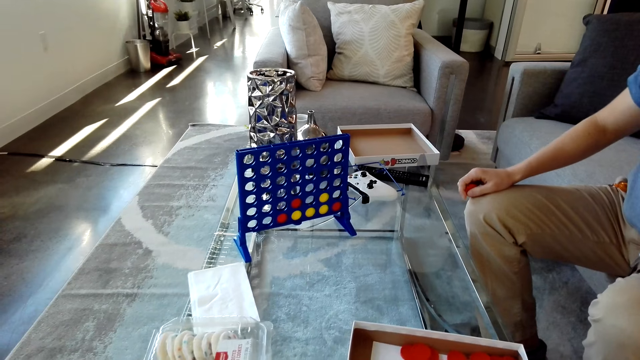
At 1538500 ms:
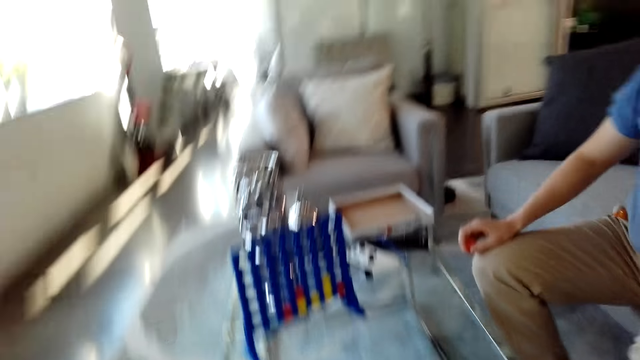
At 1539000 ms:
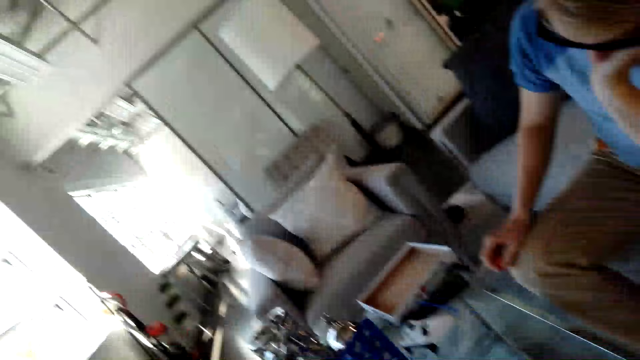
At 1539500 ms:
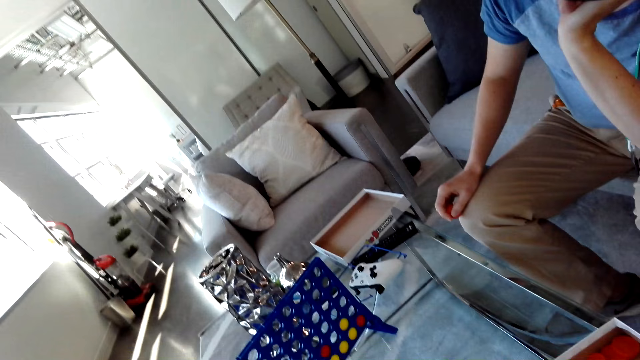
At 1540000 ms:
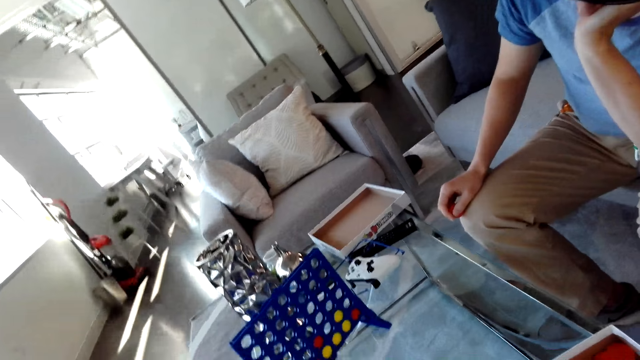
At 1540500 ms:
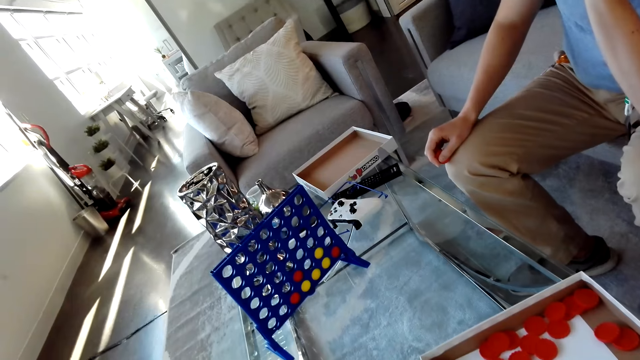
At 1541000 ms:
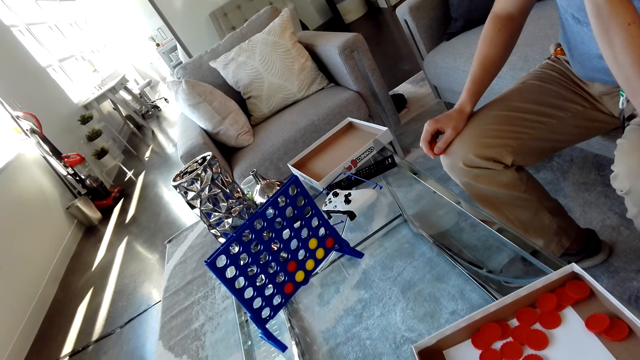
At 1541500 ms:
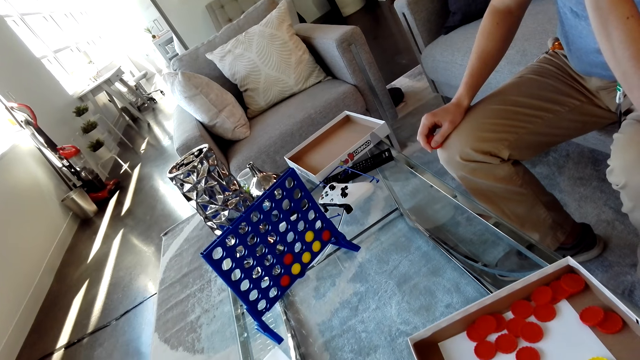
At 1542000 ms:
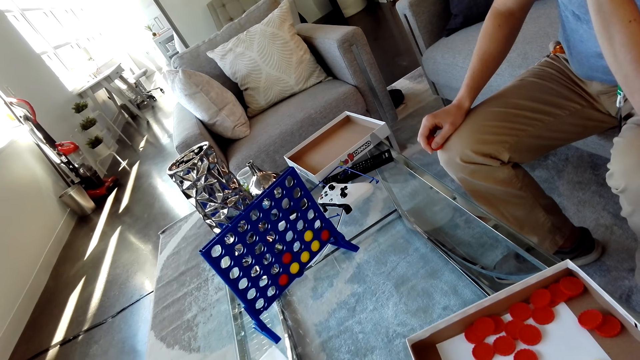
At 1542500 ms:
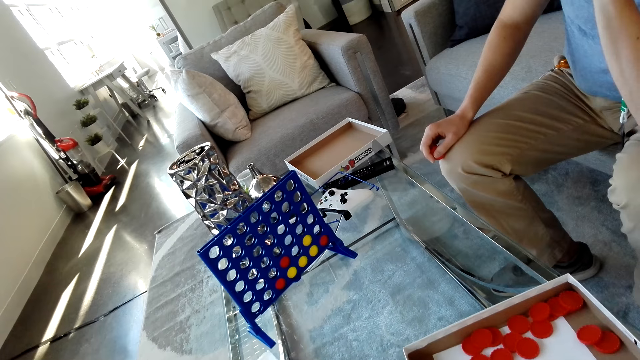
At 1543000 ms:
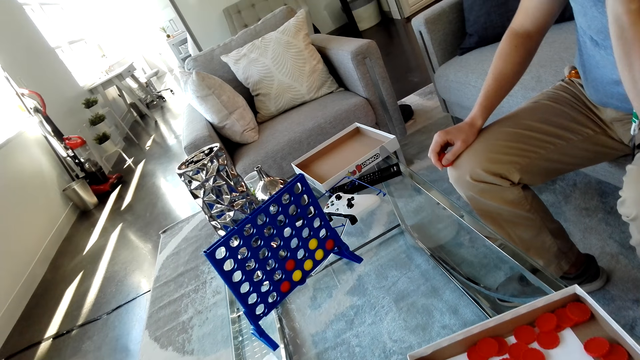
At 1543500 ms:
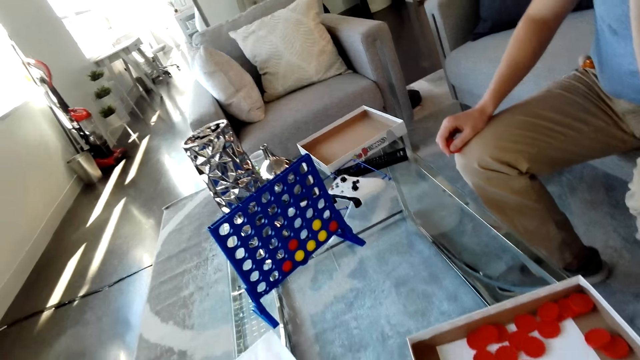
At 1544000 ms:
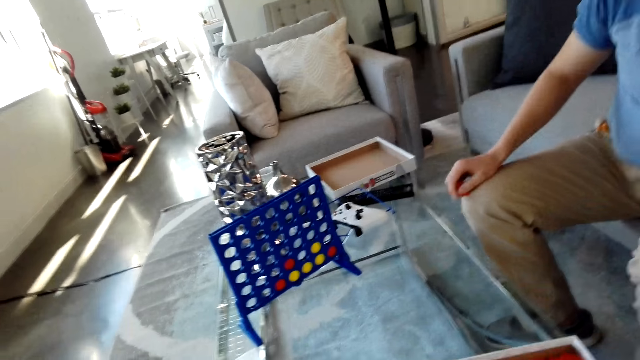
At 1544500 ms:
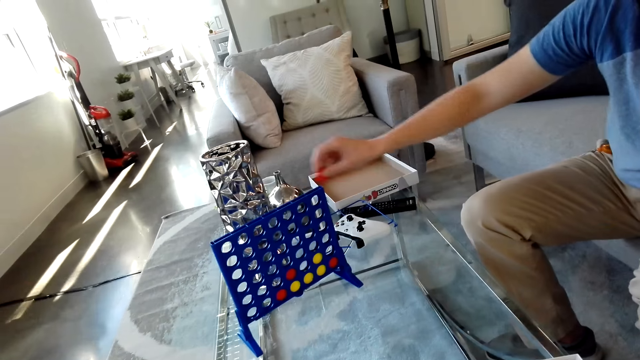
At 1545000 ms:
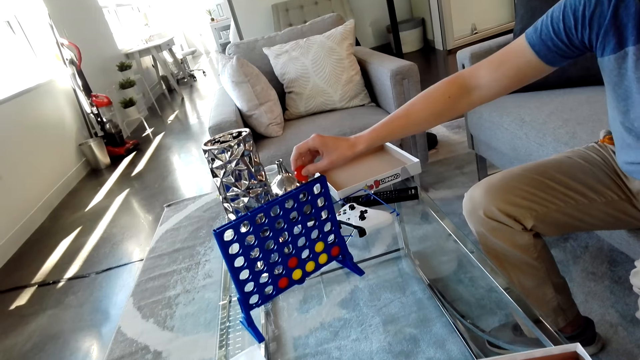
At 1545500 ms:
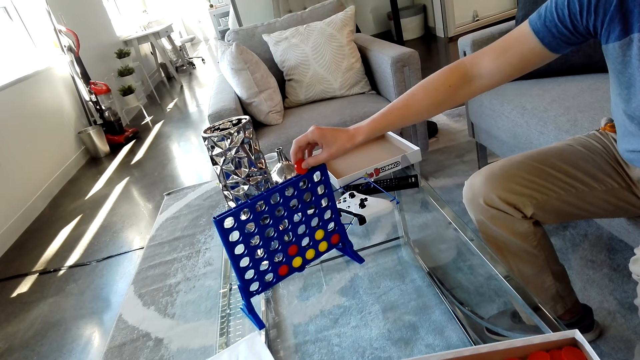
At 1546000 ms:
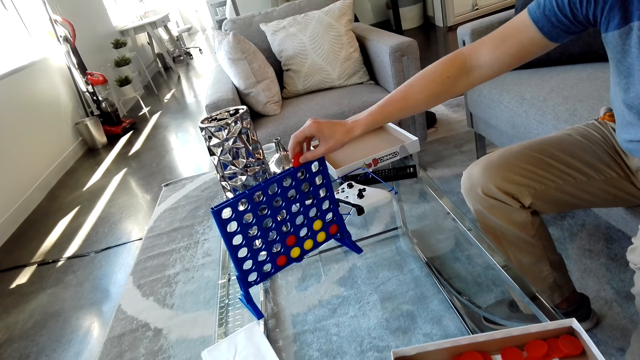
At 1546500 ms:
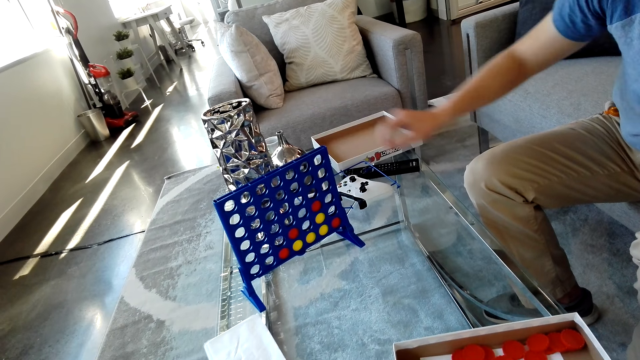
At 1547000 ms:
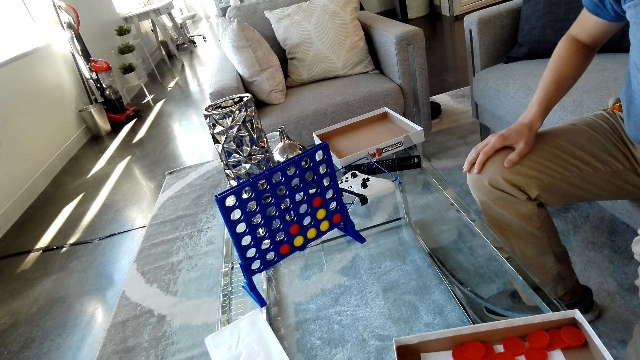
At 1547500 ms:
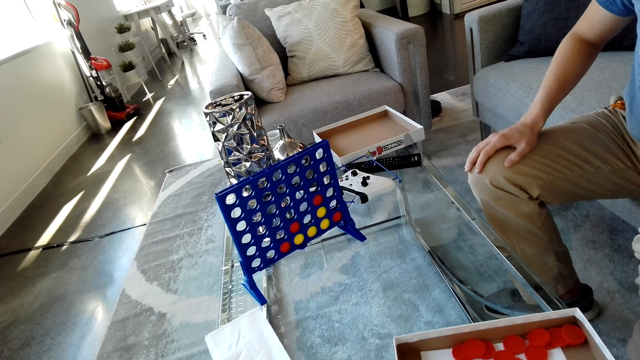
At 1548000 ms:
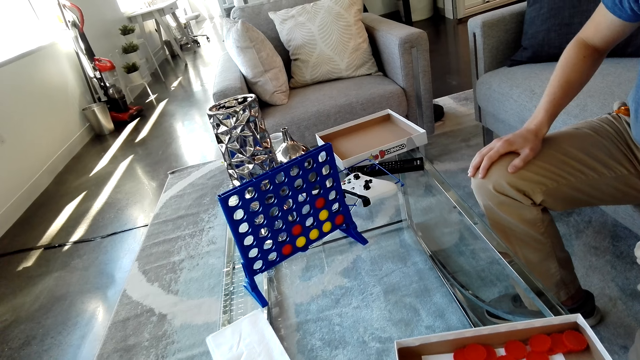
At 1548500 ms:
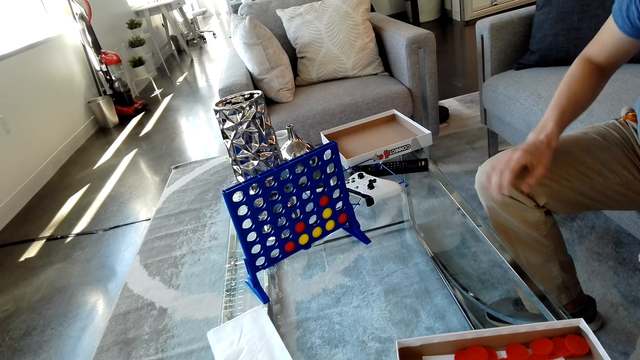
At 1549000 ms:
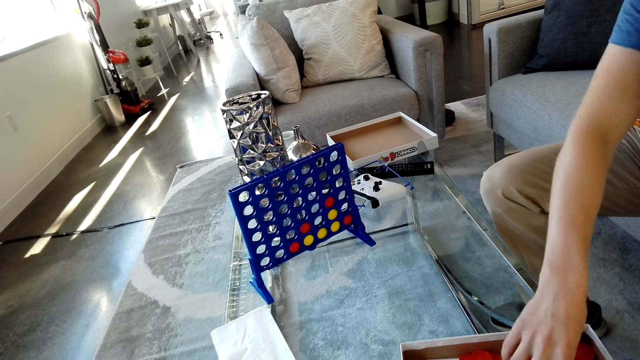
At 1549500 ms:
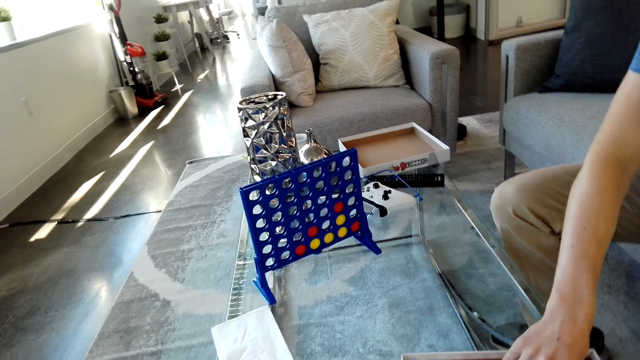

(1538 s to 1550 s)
The camera wearer looks at the grid on a table. A man drops a red disc in the grid. The man places his right hand on the lap. The camera wearer looks at the grid on the table.

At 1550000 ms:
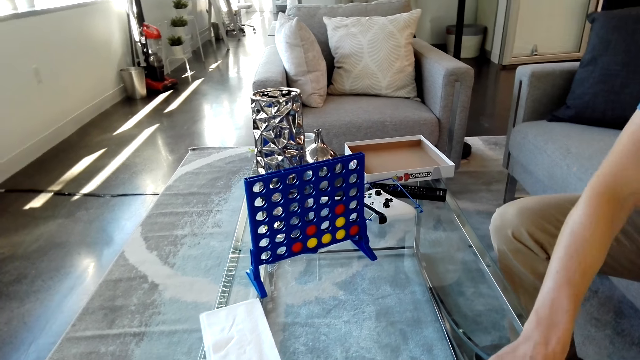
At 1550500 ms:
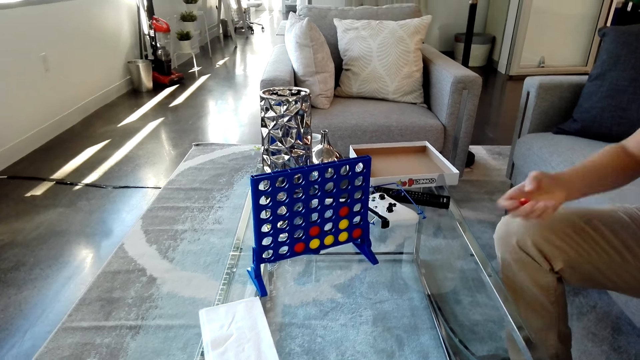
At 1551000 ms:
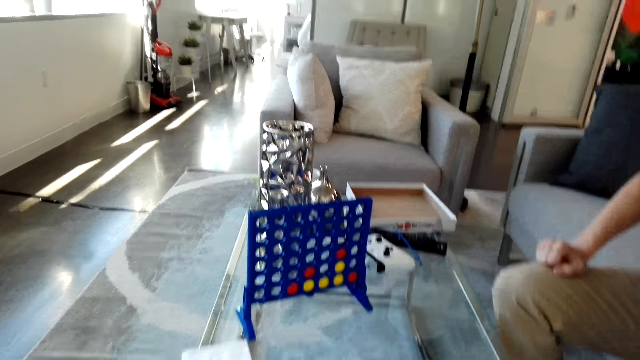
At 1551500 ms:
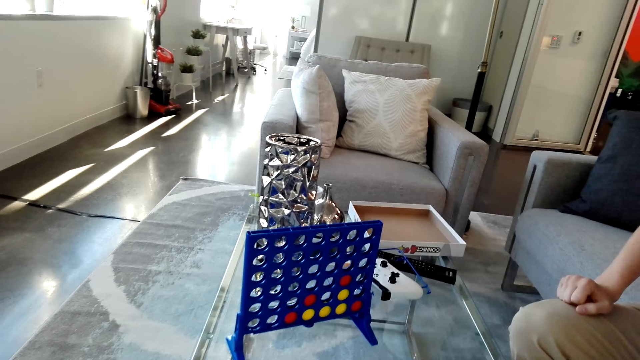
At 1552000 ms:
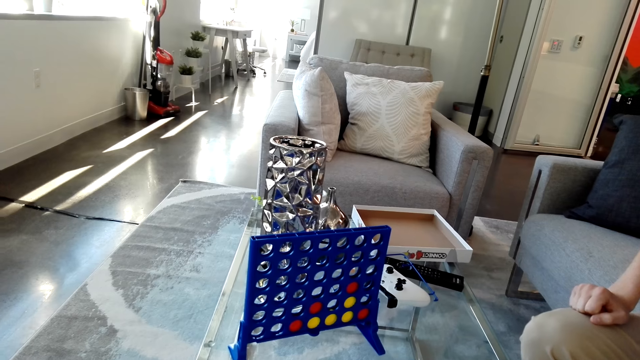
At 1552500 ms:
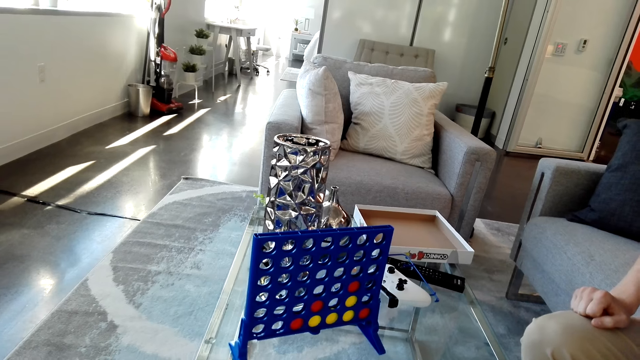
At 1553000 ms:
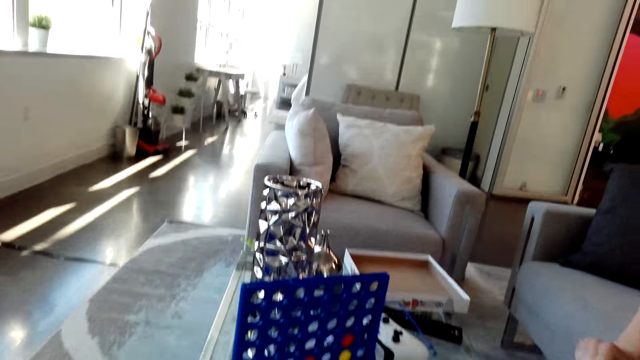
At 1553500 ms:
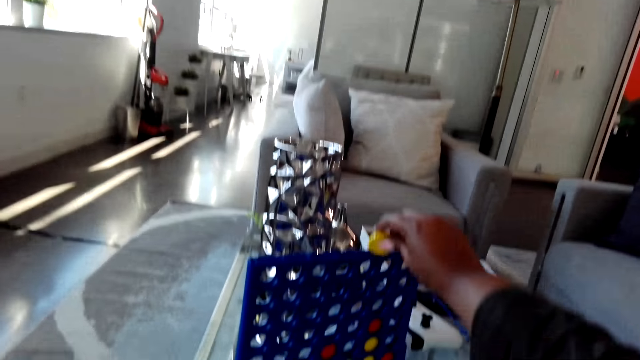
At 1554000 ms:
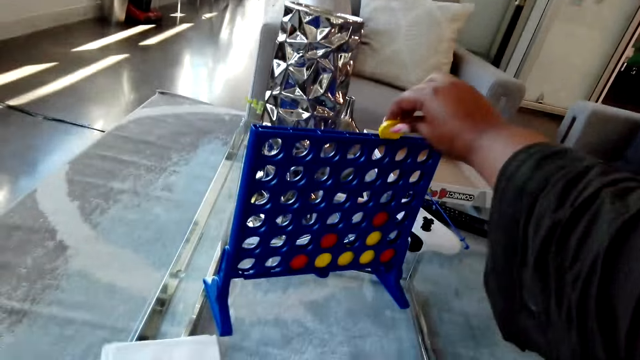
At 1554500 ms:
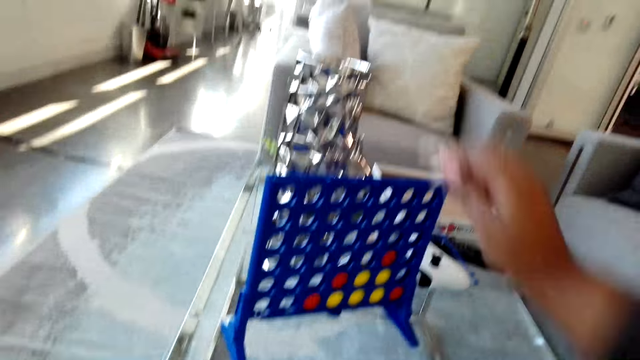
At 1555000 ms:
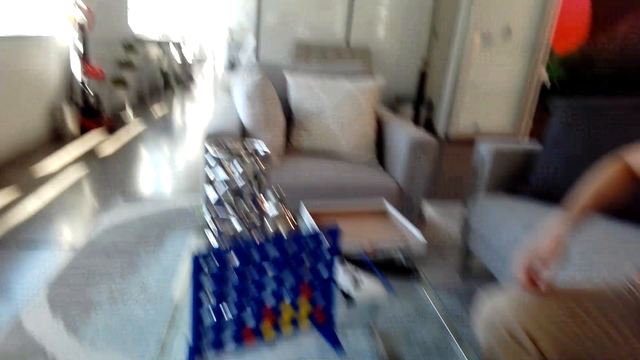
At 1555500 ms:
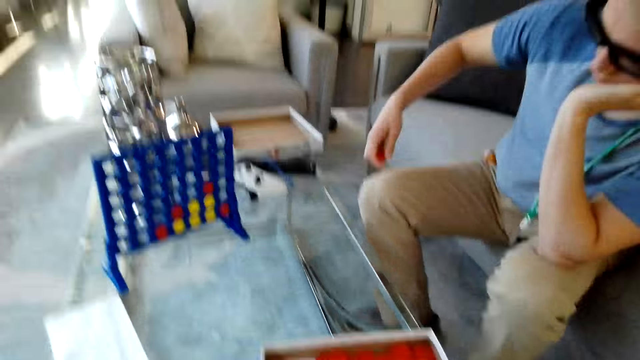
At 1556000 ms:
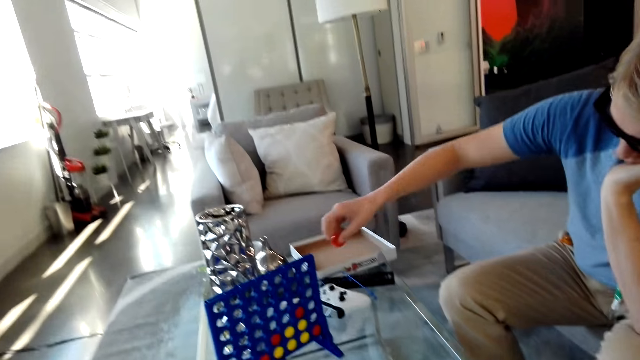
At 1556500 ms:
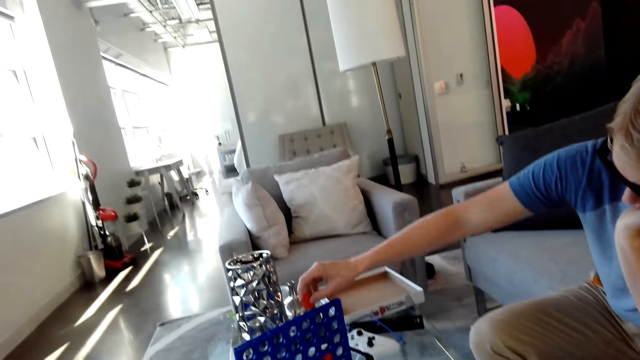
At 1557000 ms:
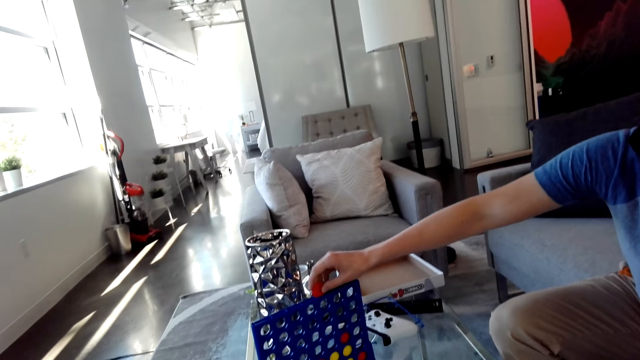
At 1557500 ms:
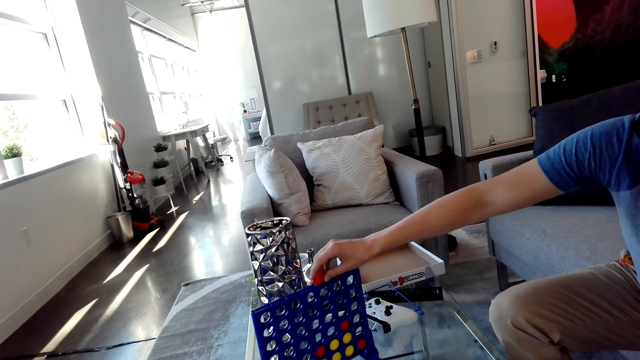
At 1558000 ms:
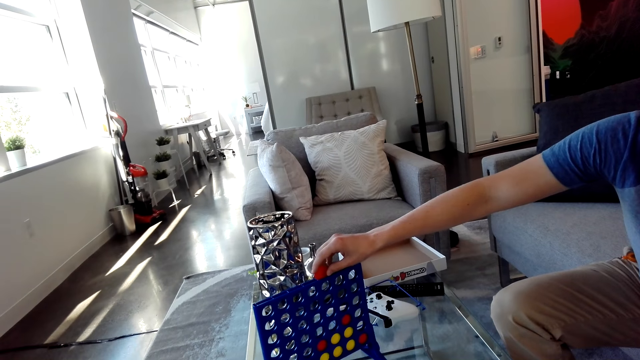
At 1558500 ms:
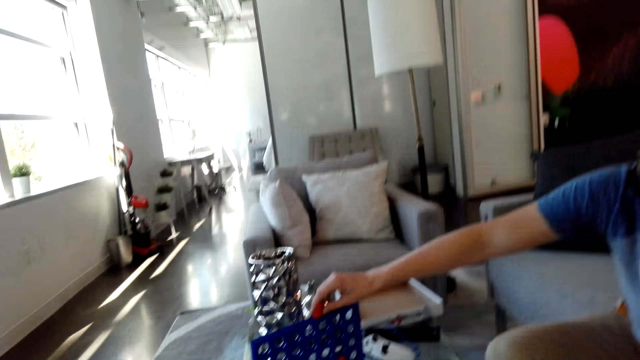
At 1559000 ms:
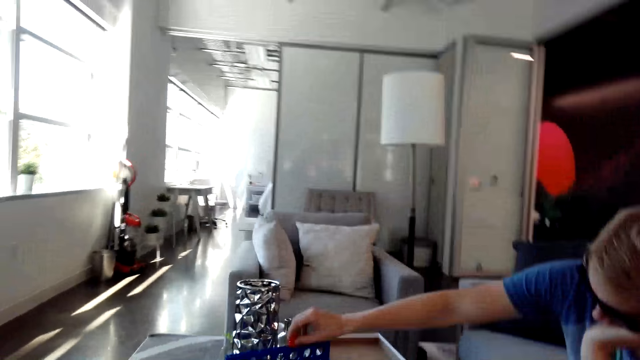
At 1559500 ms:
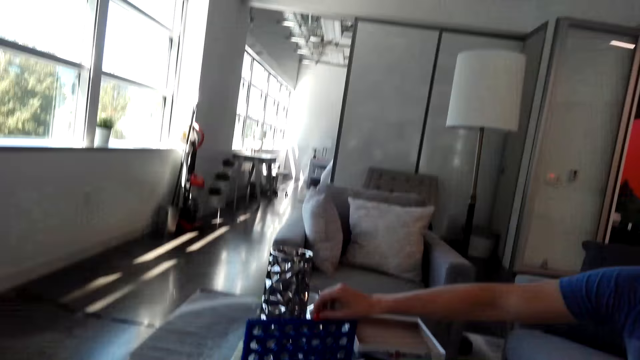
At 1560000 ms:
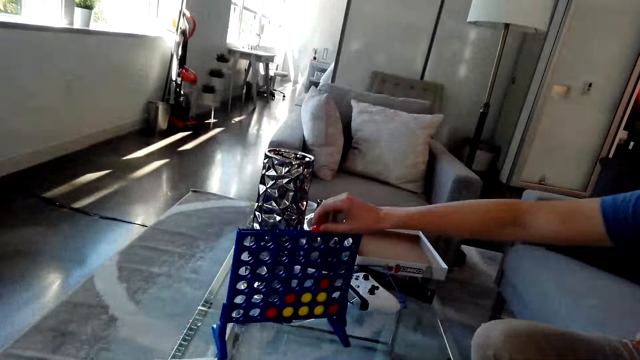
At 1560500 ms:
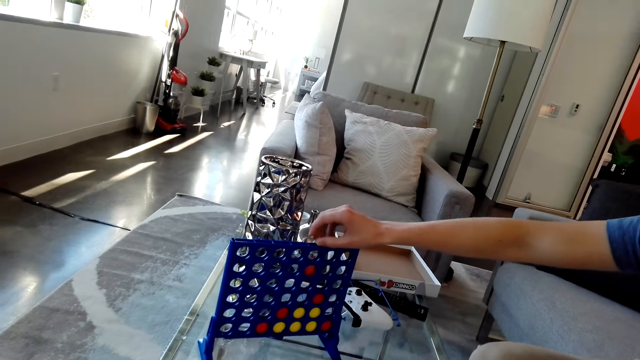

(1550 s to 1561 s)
A man picks a red disc from the box. The camera wearer looks at the grid on a table. They drop a yellow disc in the grid.
